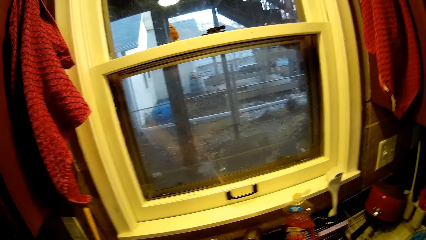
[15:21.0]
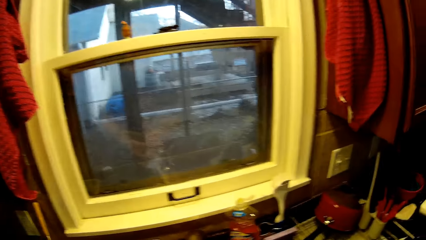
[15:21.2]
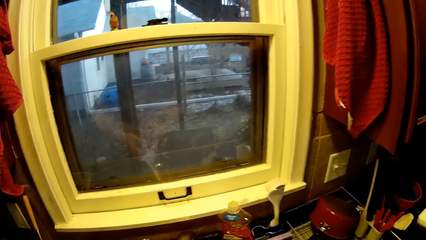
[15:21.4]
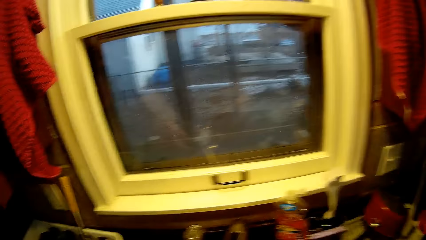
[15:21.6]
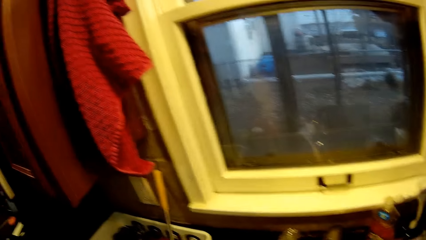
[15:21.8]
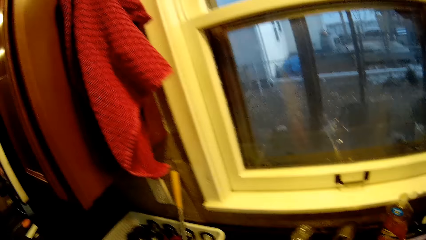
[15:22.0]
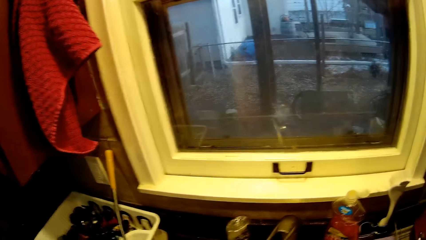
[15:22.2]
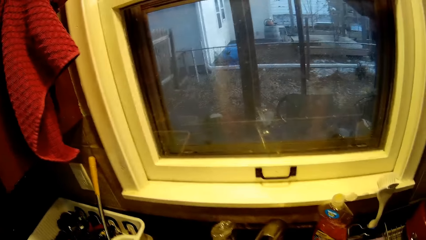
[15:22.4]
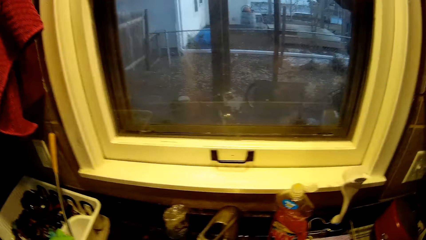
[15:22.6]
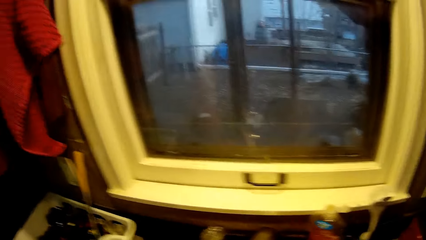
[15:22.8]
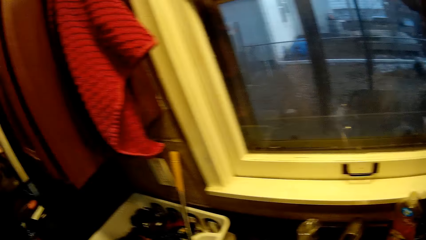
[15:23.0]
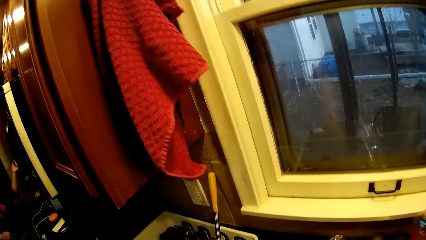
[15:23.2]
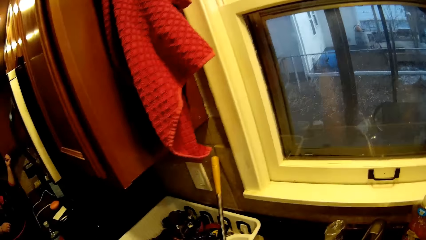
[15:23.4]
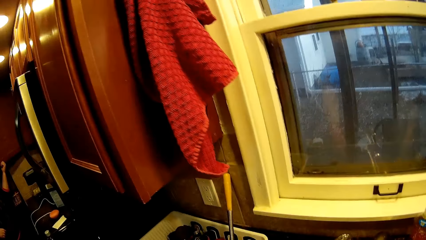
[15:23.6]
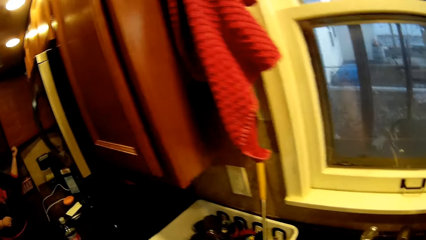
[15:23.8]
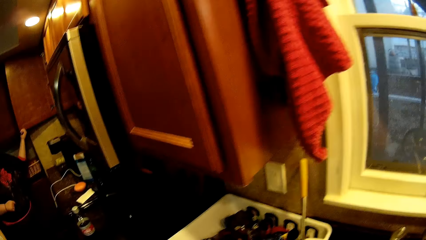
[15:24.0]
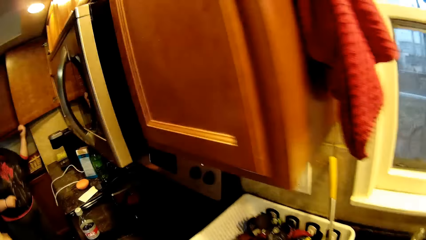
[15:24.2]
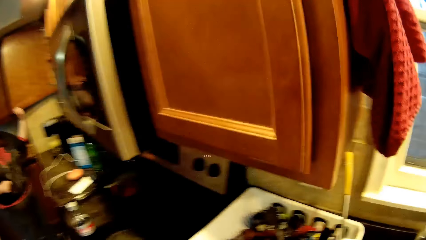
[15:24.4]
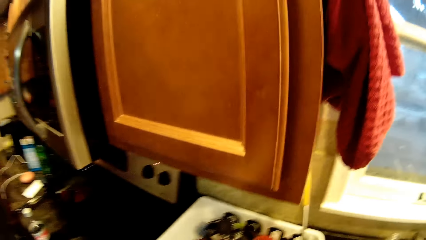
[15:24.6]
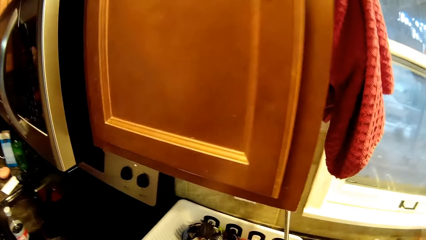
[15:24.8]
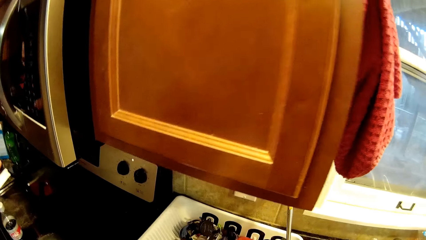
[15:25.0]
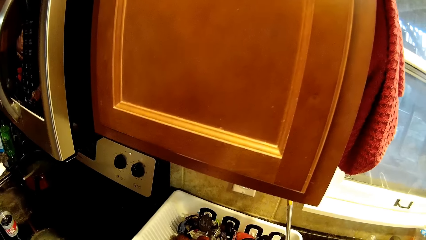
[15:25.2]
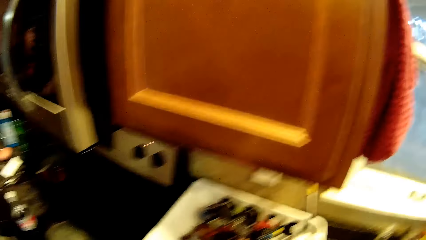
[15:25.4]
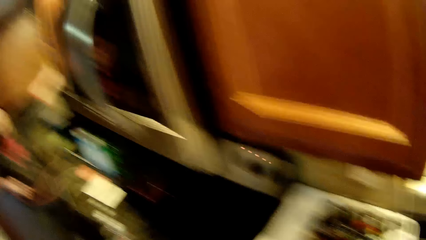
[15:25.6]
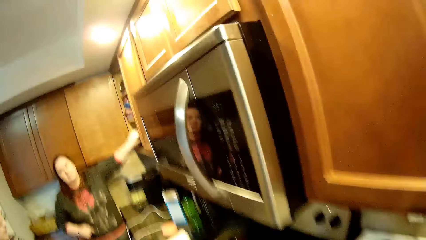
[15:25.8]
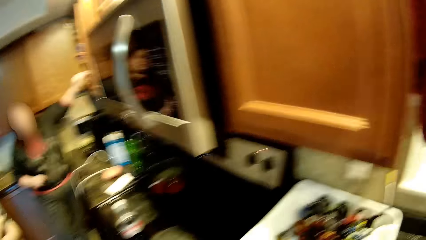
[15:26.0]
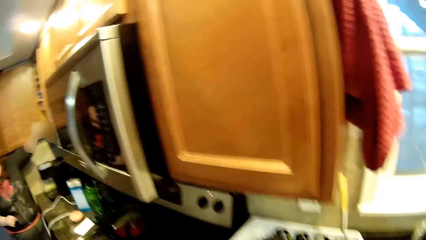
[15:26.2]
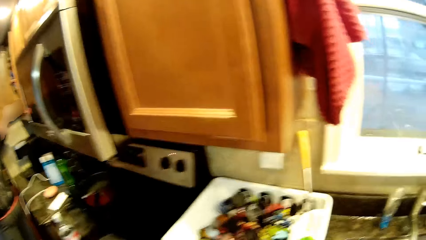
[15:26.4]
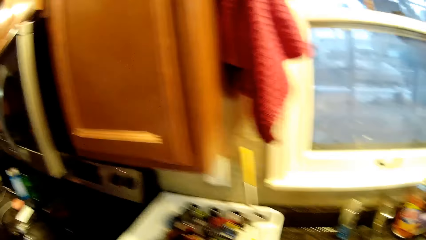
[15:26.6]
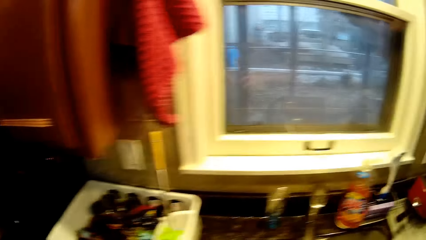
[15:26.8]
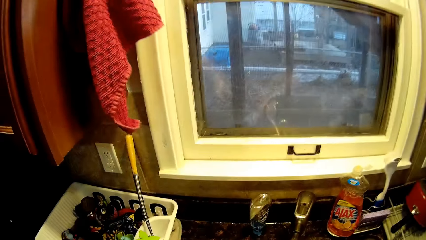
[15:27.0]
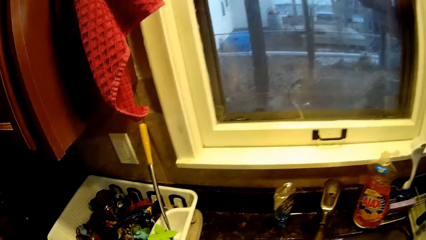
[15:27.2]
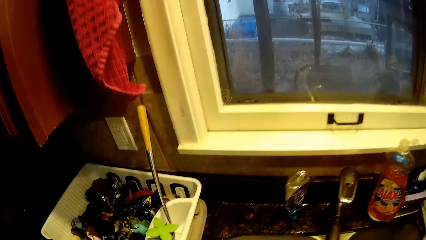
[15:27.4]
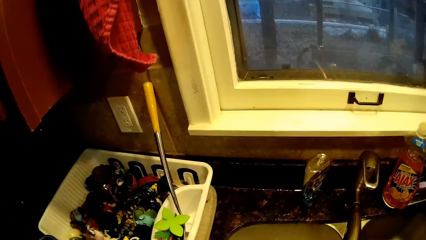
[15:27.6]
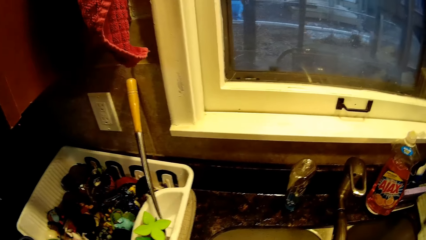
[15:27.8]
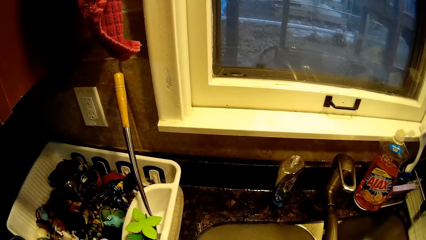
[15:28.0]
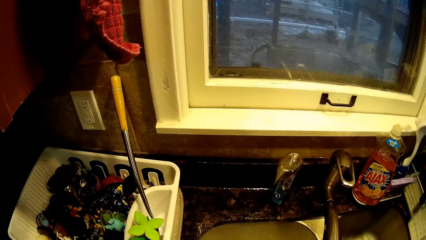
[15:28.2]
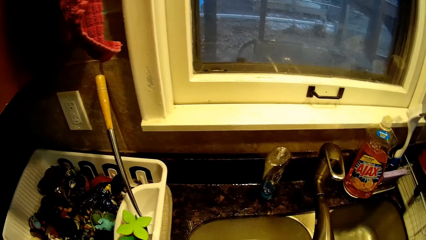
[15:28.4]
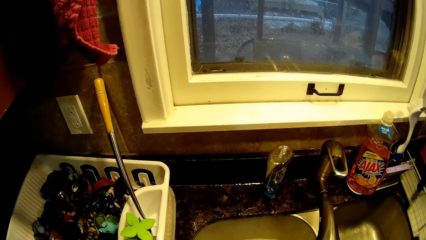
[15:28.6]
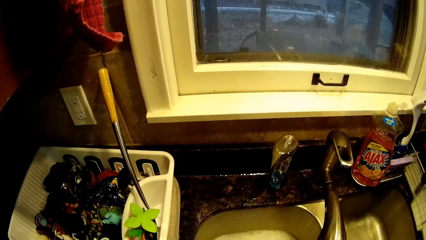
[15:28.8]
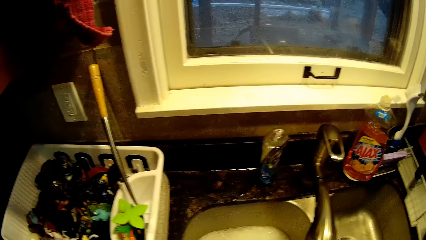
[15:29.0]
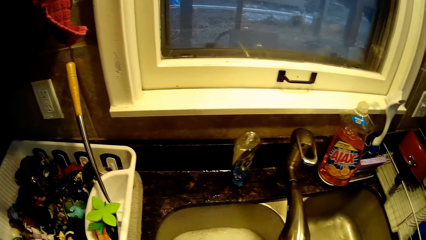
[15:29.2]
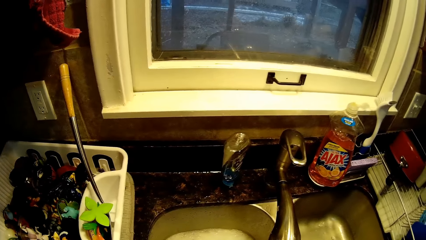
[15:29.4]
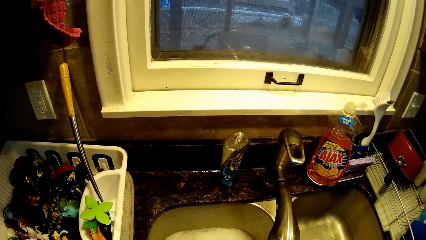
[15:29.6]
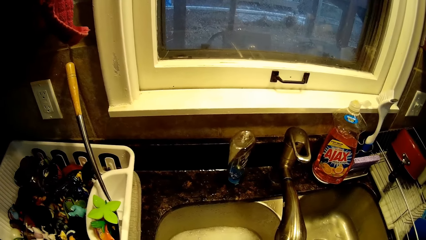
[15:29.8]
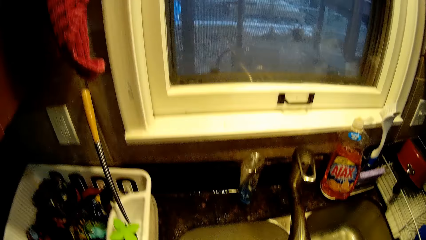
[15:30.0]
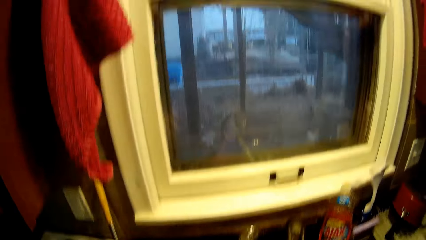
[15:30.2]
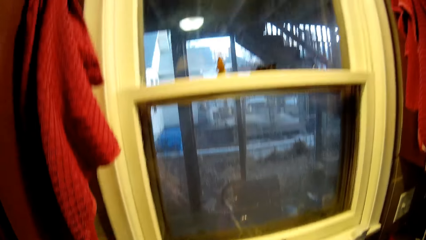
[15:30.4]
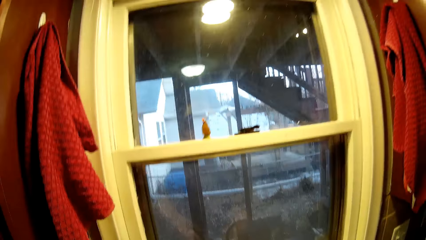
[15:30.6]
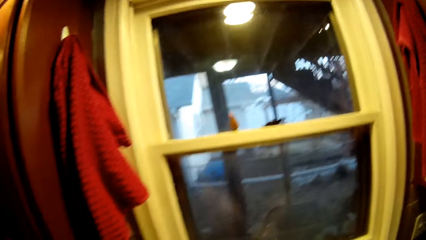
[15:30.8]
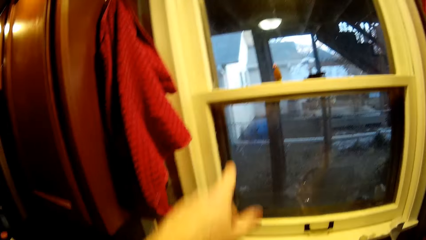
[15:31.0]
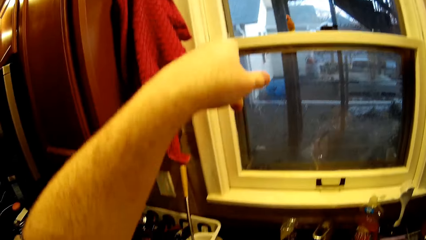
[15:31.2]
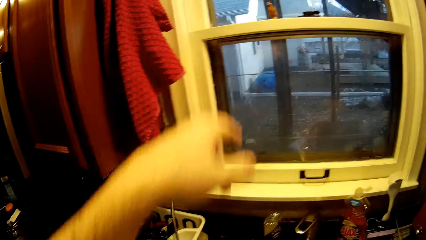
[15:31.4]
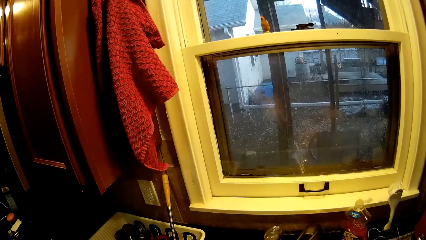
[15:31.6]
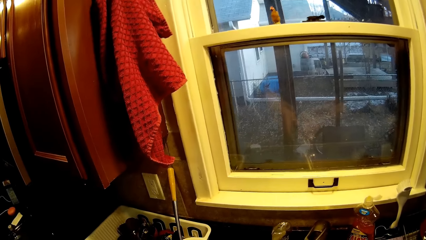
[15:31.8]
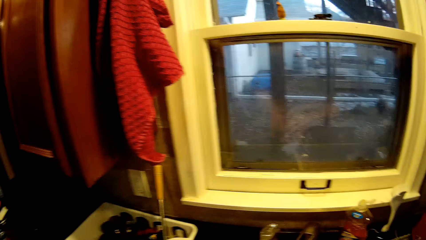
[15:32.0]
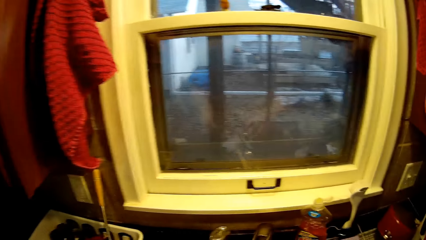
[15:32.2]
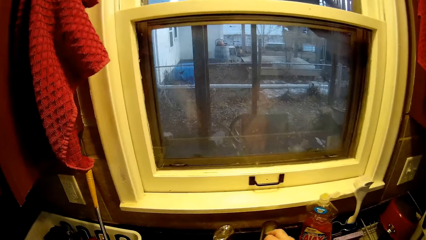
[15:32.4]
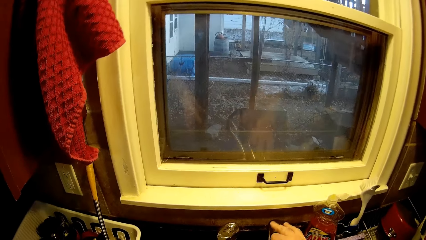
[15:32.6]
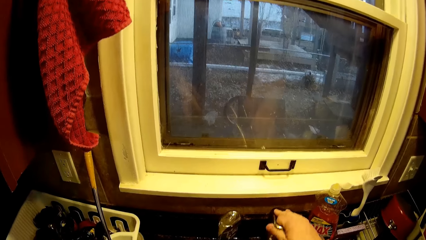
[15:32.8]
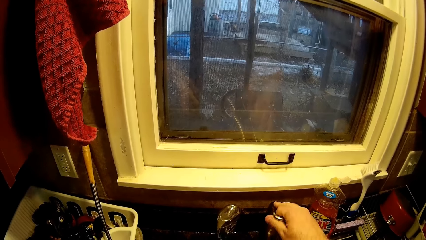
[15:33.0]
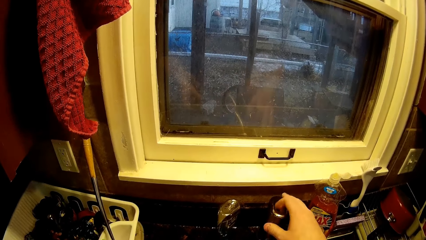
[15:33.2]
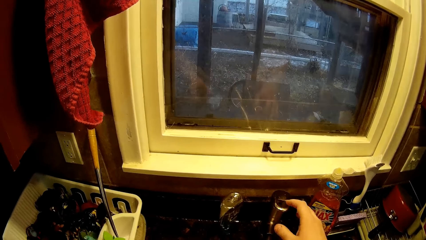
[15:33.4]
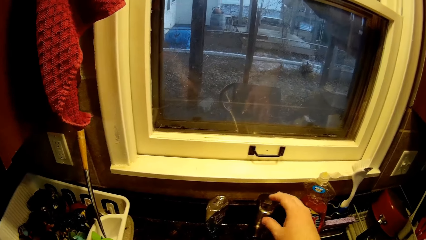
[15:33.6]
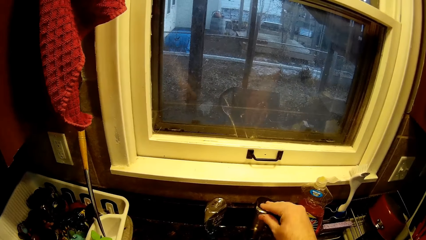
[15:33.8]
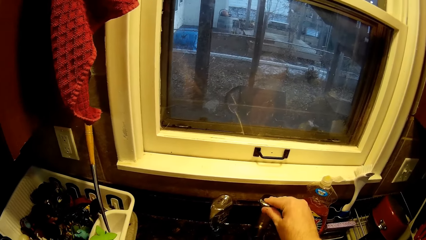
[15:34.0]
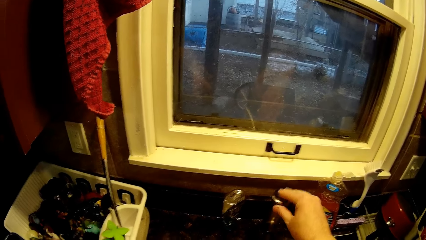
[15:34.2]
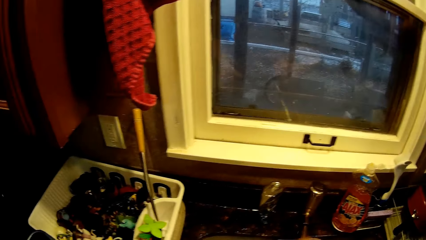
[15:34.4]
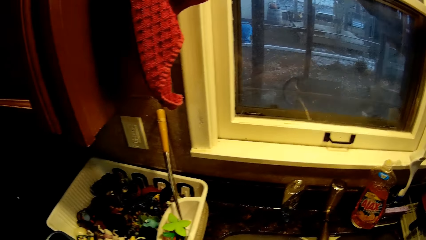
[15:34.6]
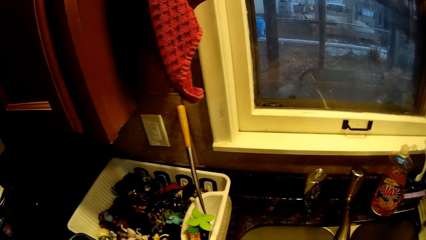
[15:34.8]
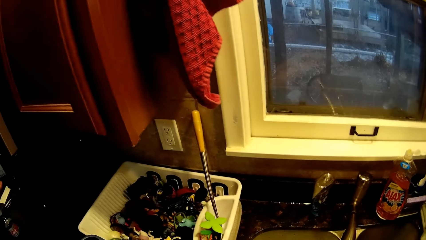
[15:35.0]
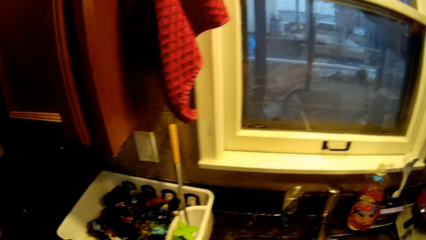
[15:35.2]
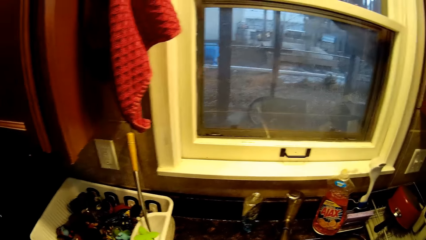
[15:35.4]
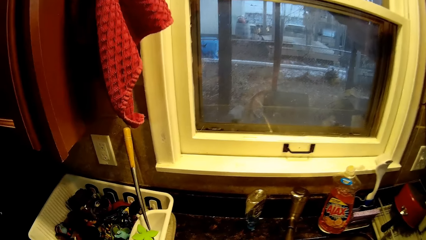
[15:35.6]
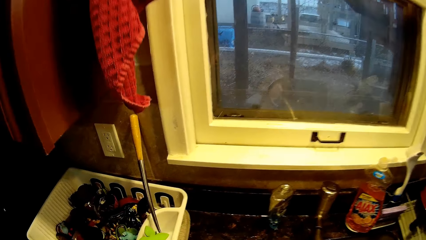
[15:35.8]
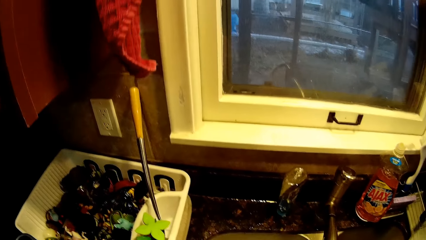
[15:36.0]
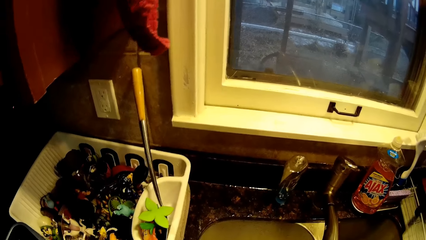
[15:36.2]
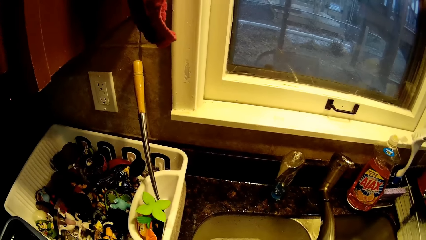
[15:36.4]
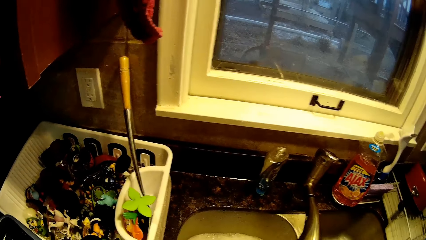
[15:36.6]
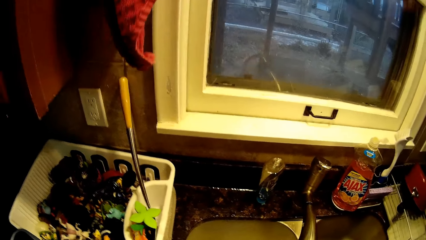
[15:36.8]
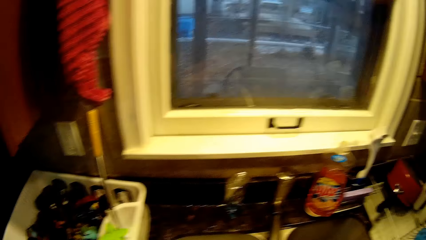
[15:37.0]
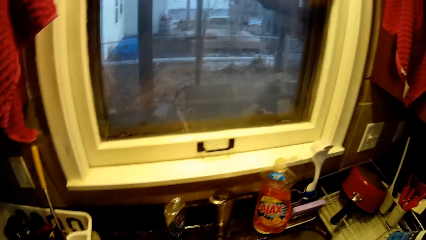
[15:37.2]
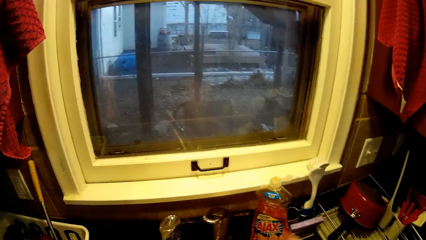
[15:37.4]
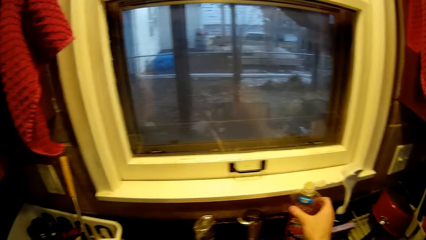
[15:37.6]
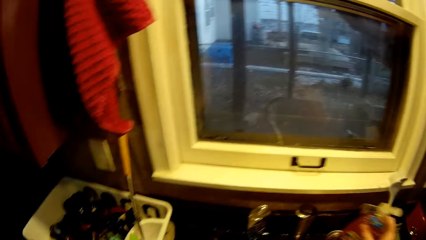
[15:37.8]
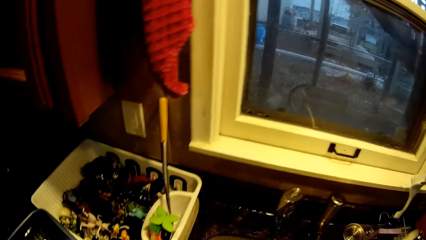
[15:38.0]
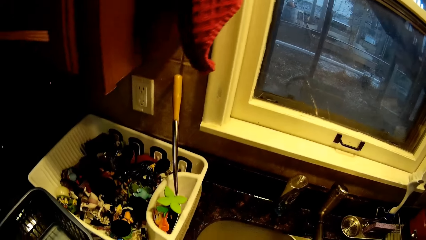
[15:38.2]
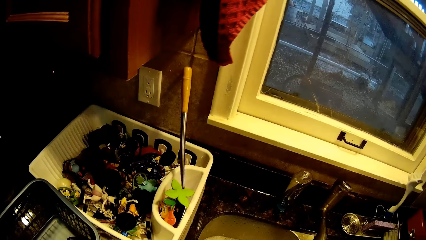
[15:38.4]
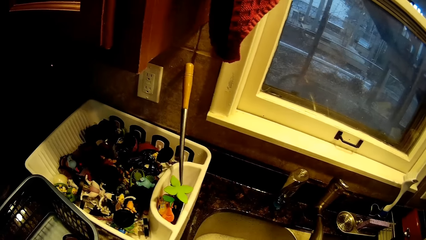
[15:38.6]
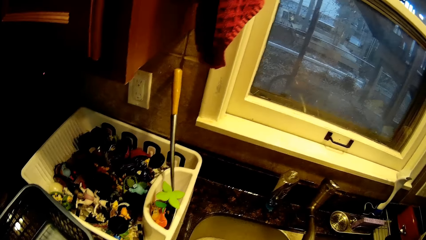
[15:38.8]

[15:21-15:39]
The camera wearer shakes a toy. They put something on the basin. They point a finger. They open a tap of water. They scrub something with the toothbrush. They pick up a soap bottle.
